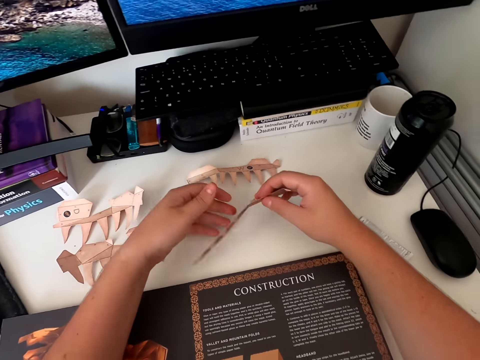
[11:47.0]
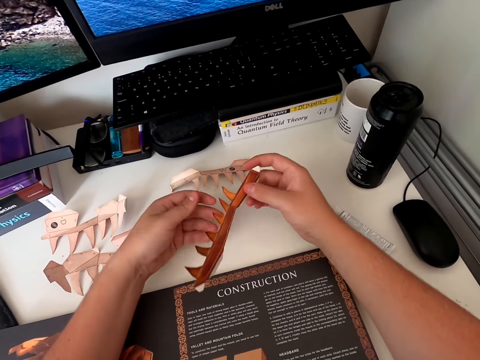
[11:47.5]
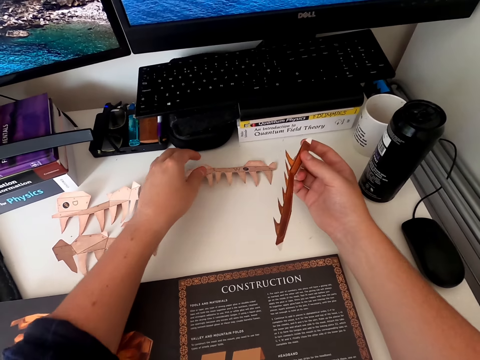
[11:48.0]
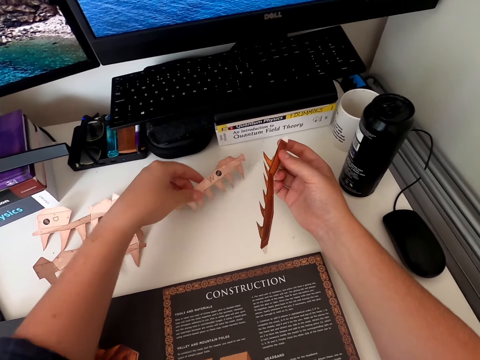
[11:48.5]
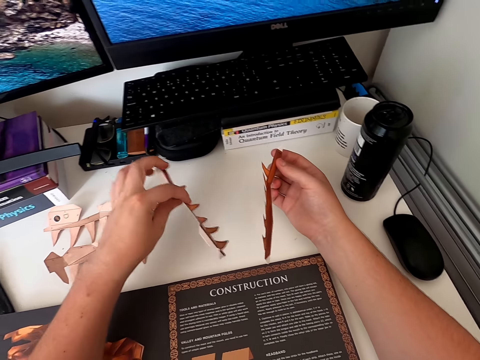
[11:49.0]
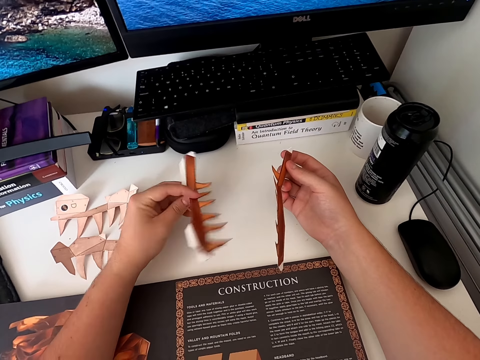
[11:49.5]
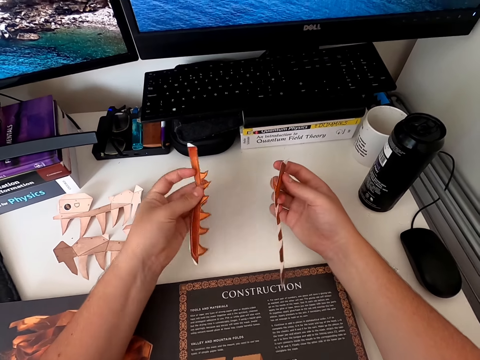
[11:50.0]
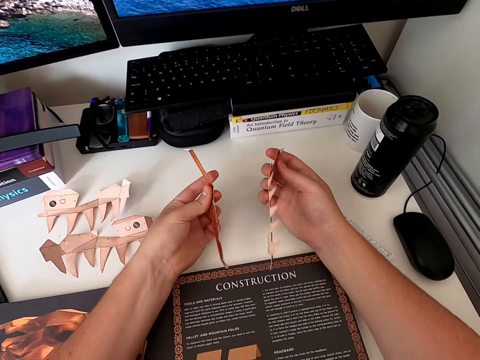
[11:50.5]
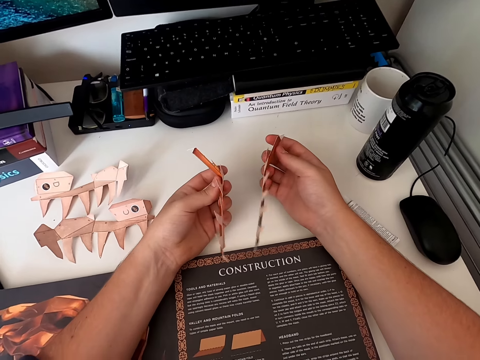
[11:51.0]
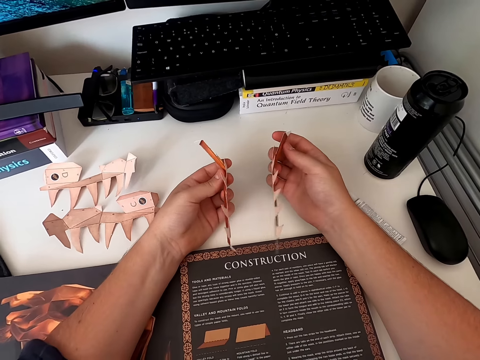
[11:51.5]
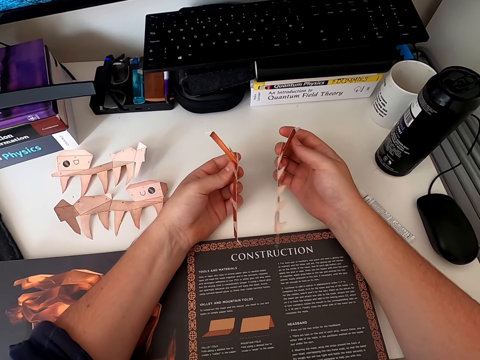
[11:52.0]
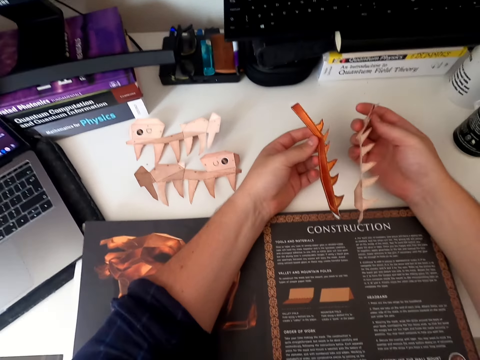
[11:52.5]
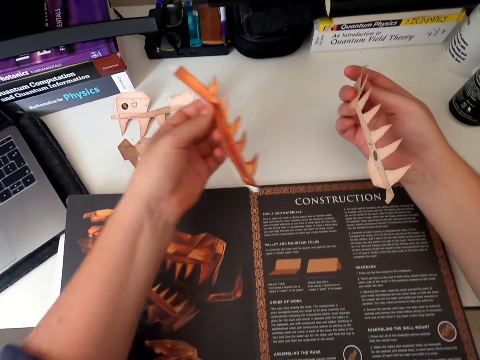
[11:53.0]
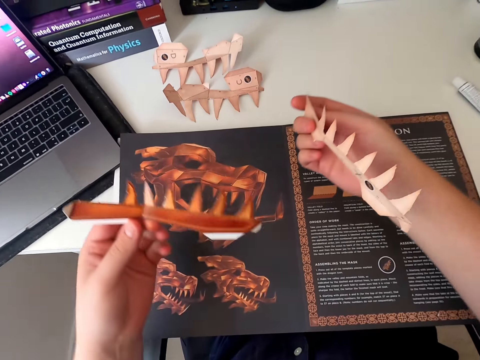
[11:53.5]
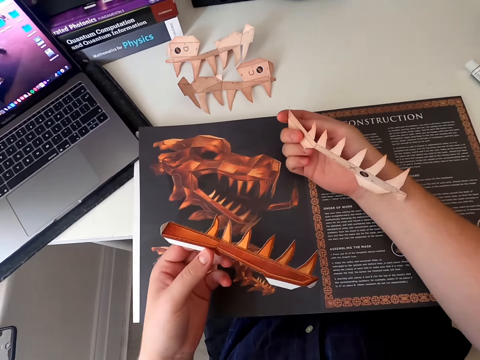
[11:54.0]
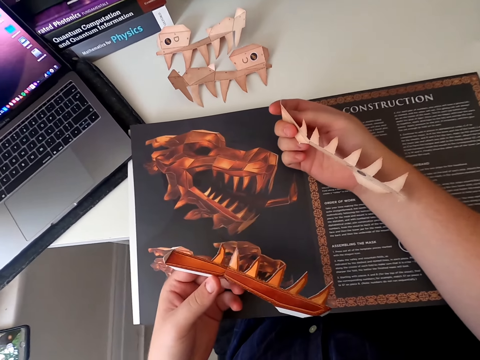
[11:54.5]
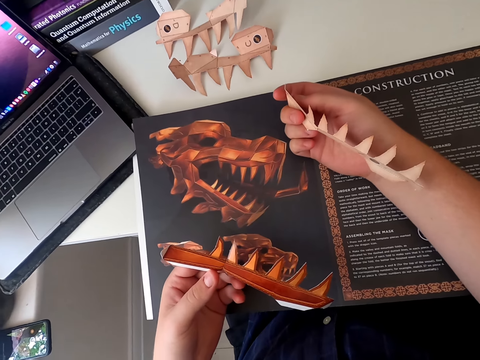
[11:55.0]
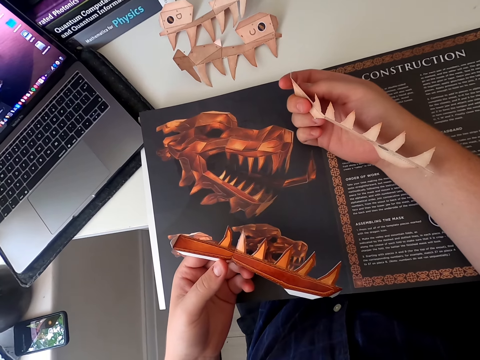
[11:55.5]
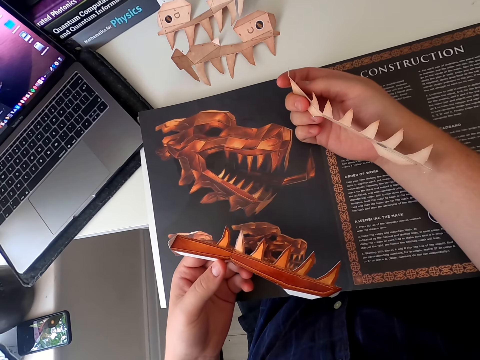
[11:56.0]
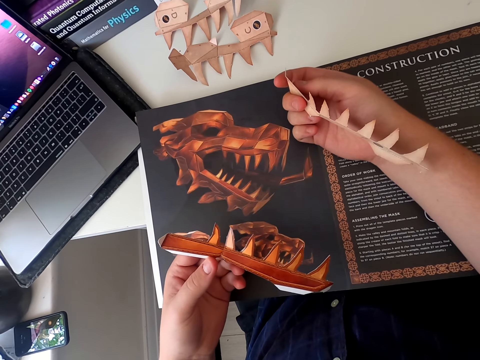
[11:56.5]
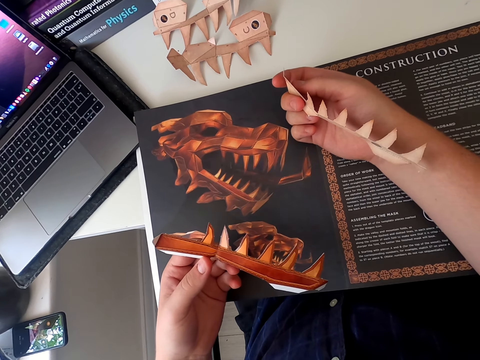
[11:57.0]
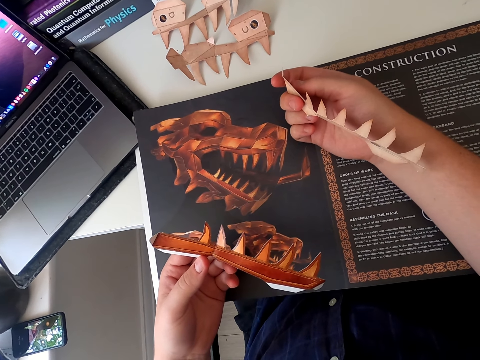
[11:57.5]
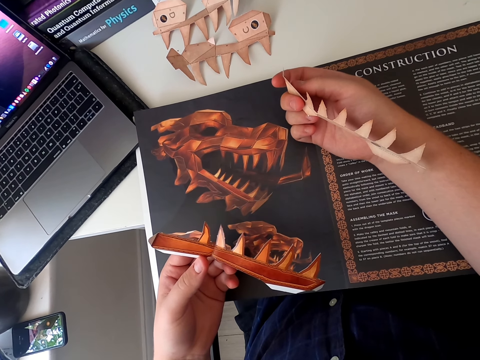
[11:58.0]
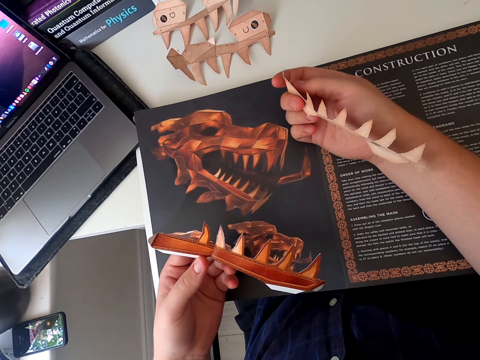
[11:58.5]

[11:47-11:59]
The camera wearer picks up the paper craft. They turn the paper craft. They pick up the paper craft. They stare at the paper craft. They move hands and hold the paper craft. They look at the board paper piece.

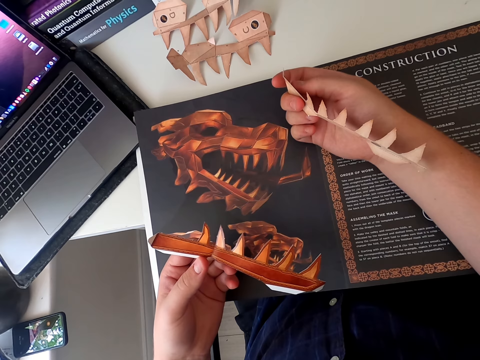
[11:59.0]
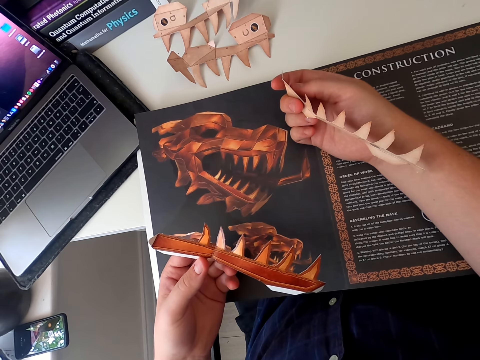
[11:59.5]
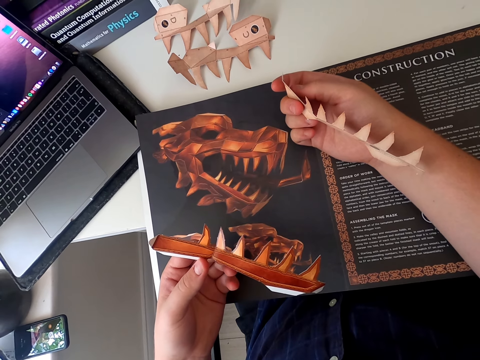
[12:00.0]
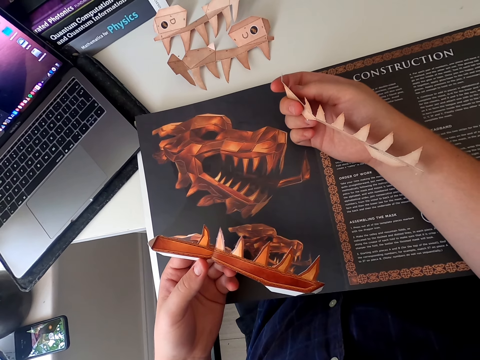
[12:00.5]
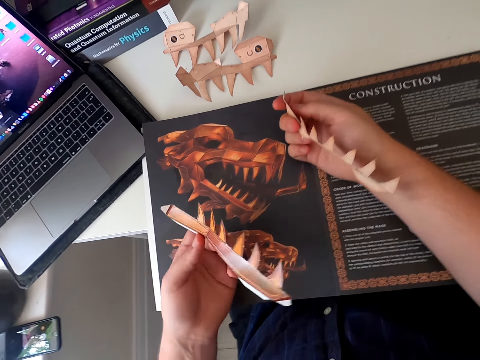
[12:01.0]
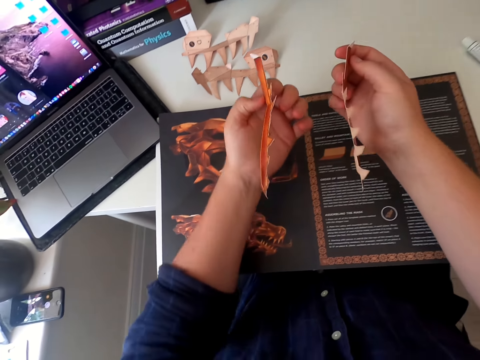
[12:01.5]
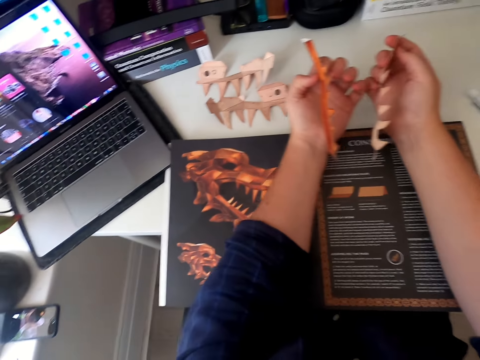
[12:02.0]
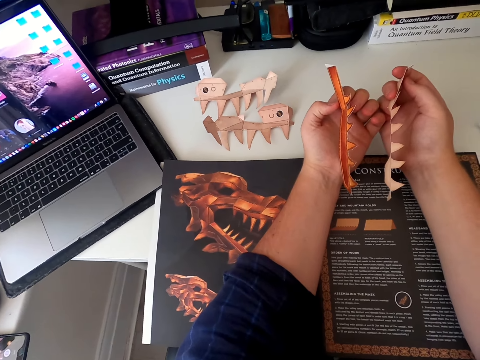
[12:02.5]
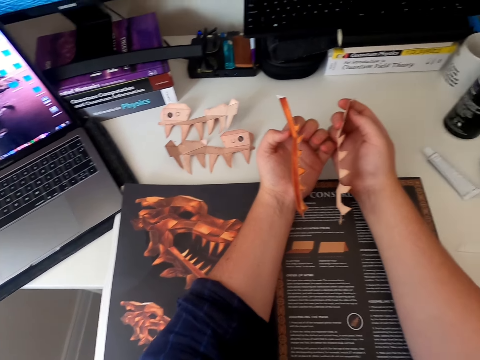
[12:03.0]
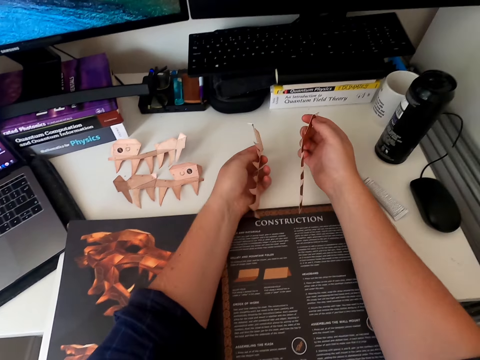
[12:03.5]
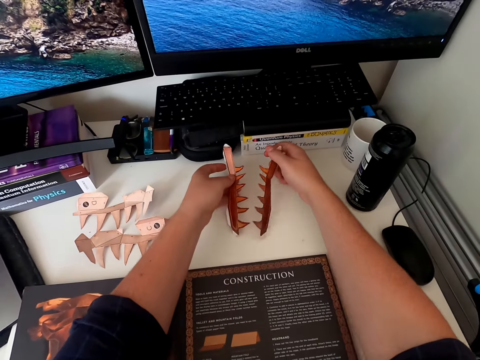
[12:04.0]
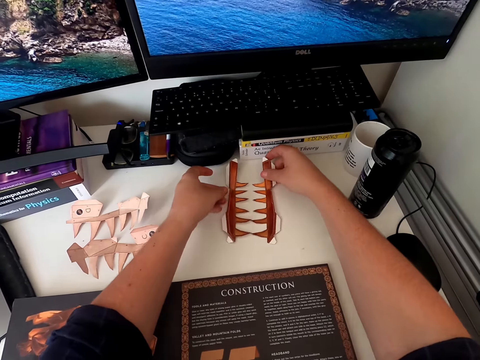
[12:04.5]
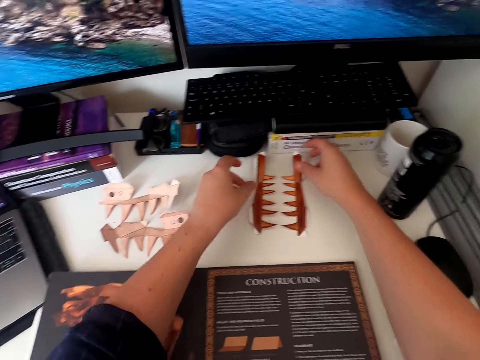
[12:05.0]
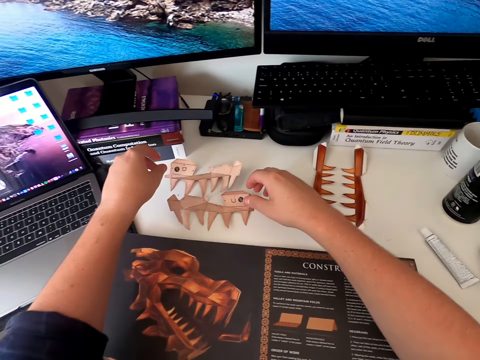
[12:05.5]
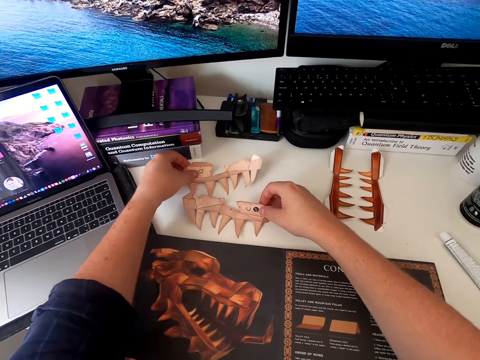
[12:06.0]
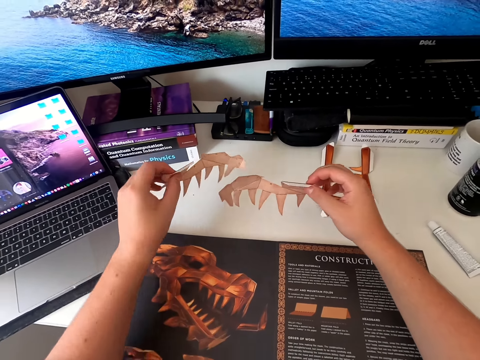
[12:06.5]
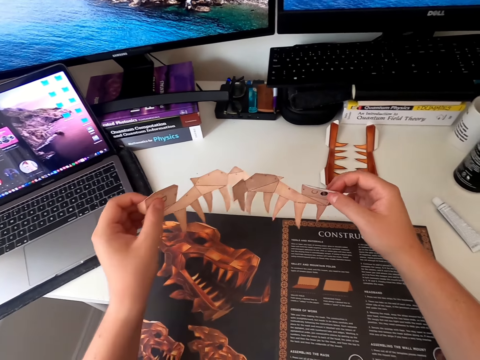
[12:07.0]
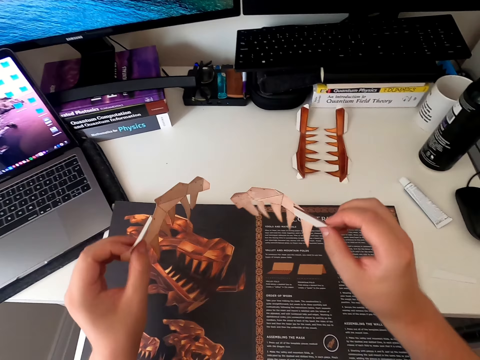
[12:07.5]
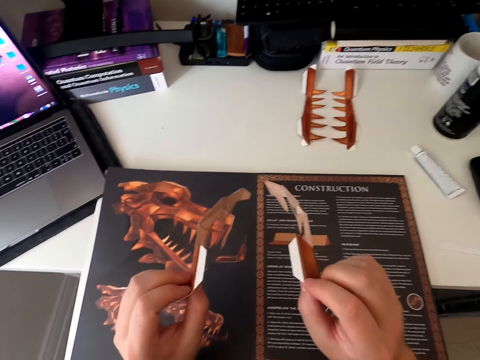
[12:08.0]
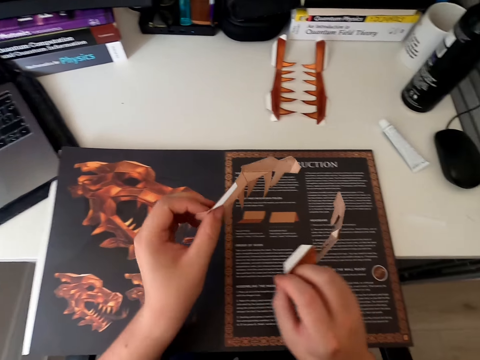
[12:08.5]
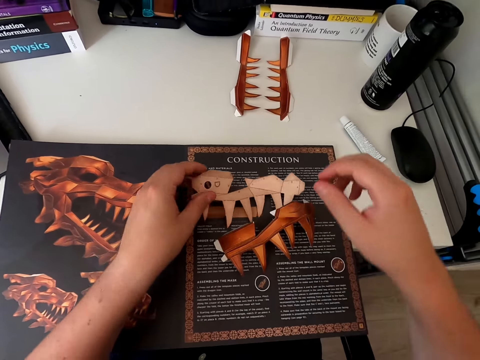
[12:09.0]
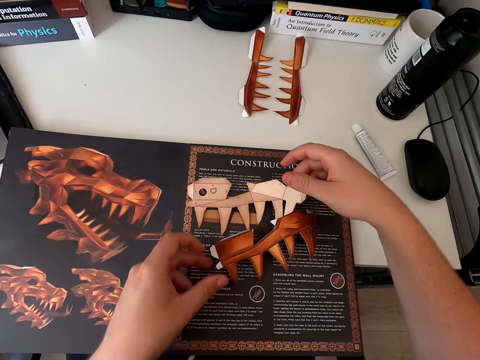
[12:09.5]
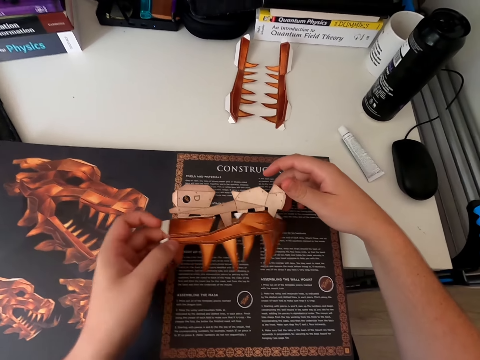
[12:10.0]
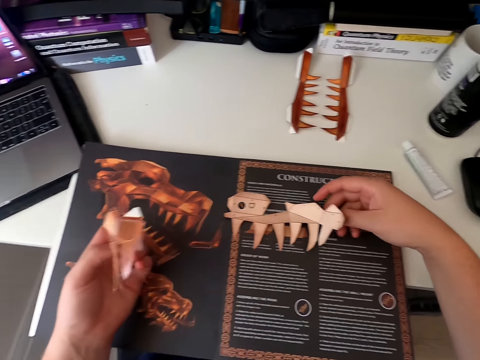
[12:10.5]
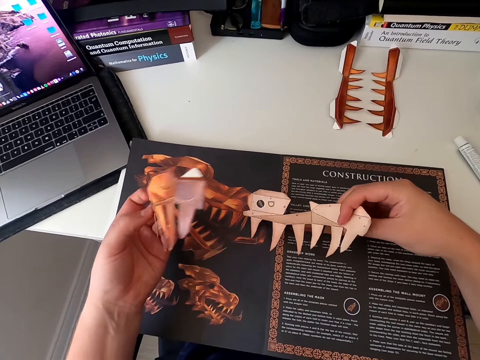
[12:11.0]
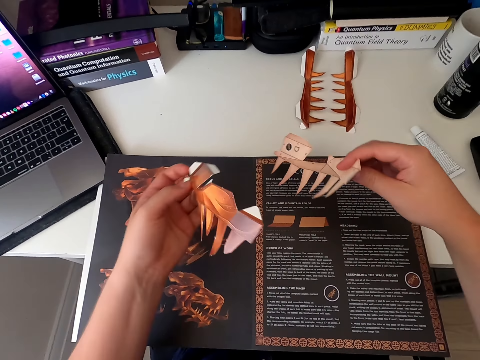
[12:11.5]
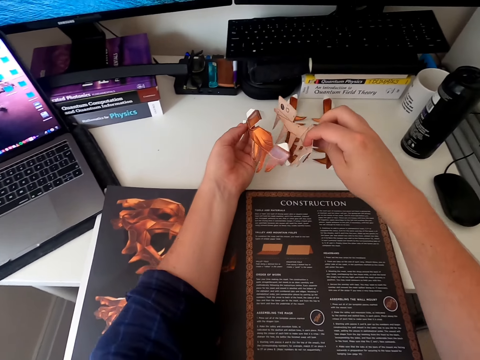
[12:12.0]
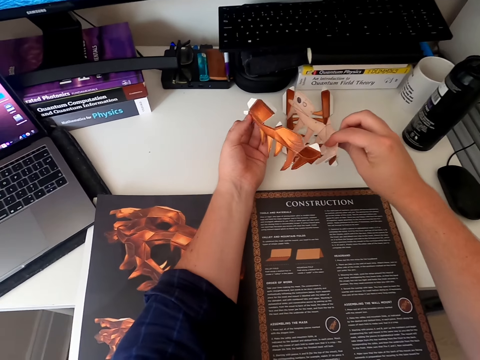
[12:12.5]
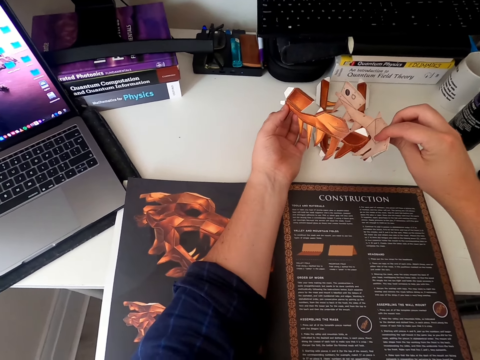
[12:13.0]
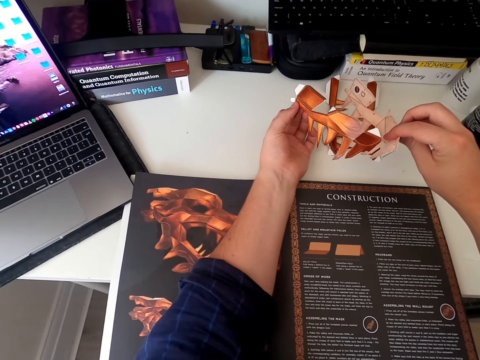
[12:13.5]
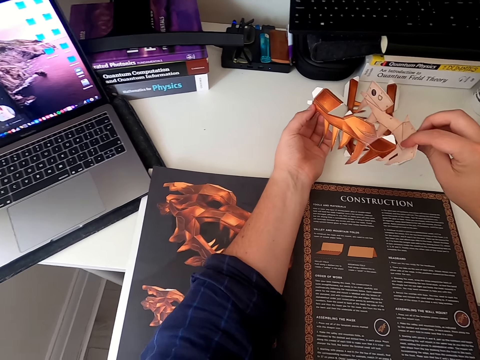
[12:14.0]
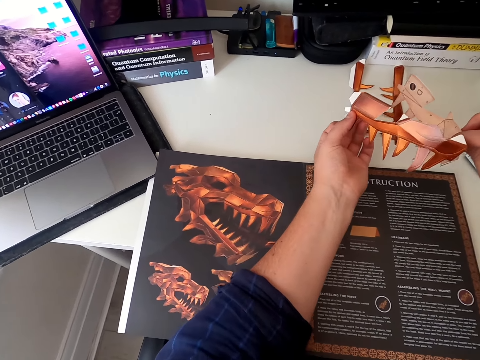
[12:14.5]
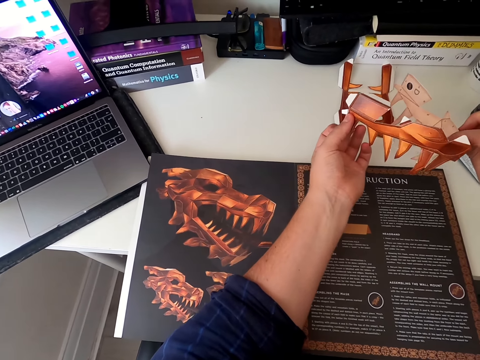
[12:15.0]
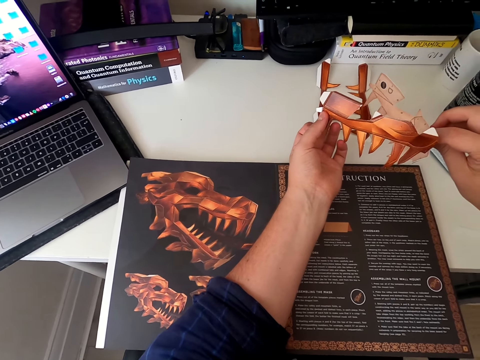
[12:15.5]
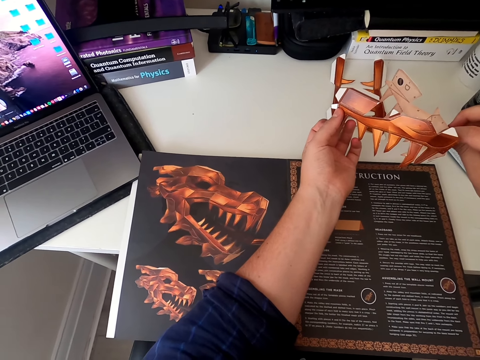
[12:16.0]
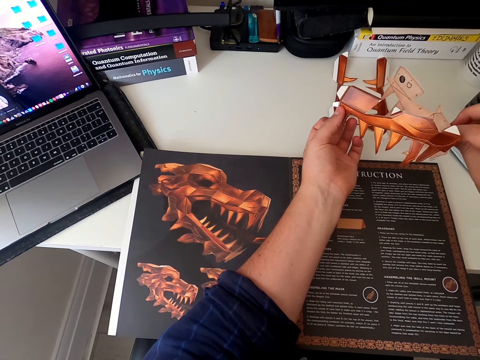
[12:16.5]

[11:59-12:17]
The camera wearer moves hands. They hold the paper craft. They place the paper craft on the table. They pick up the paper craft from the table. They hold the paper craft. They stare at the paper craft. They place the paper craft on the table. They pick up the paper craft. They compare the board paper piece. They stare at the paper craft. They move hands. They stare at the paper craft and hold the paper craft.
